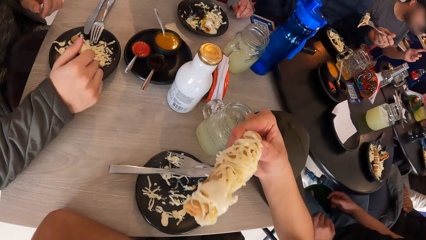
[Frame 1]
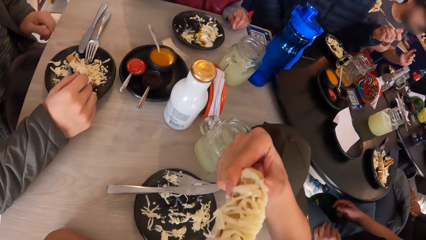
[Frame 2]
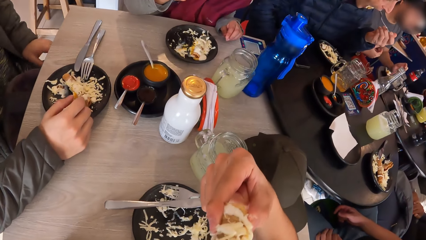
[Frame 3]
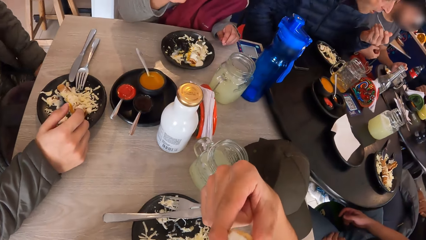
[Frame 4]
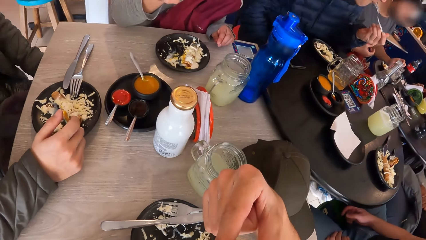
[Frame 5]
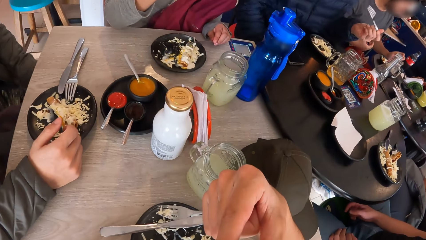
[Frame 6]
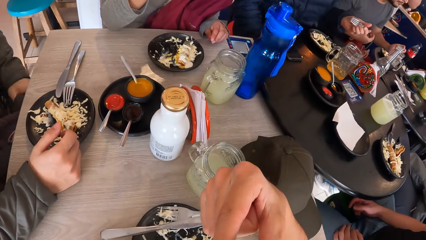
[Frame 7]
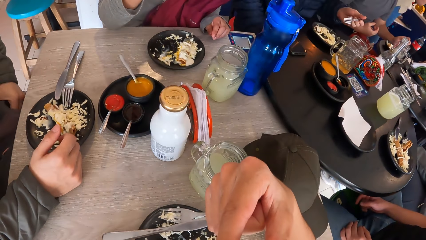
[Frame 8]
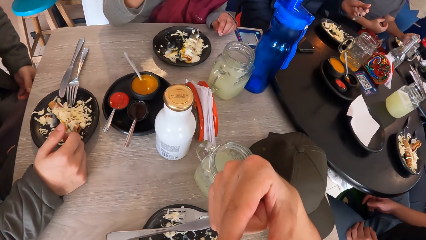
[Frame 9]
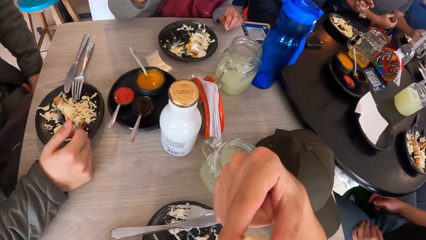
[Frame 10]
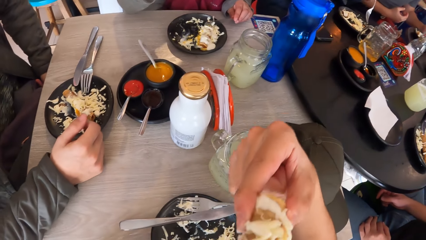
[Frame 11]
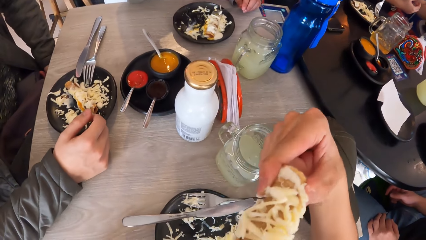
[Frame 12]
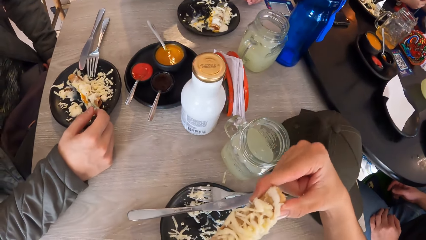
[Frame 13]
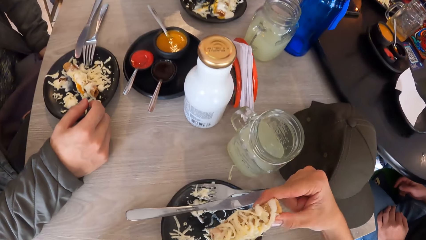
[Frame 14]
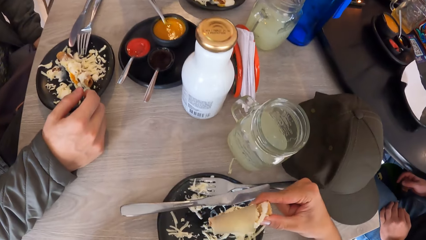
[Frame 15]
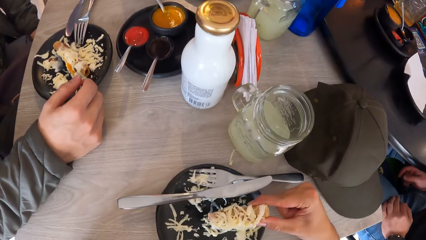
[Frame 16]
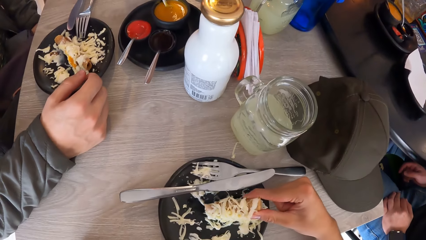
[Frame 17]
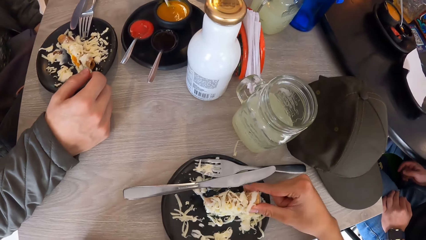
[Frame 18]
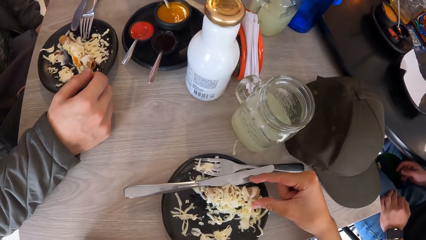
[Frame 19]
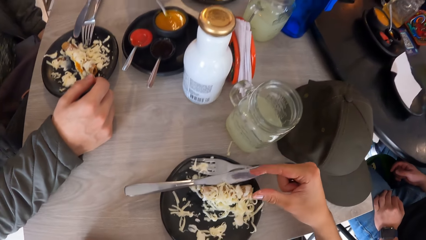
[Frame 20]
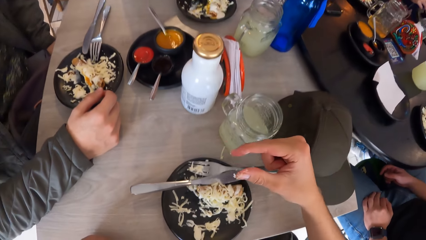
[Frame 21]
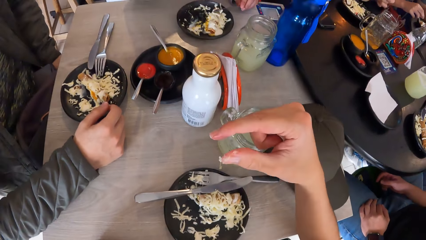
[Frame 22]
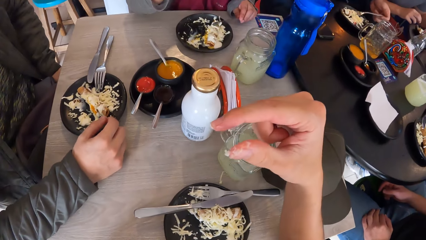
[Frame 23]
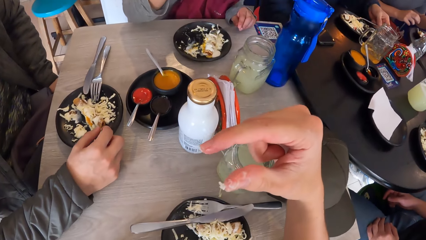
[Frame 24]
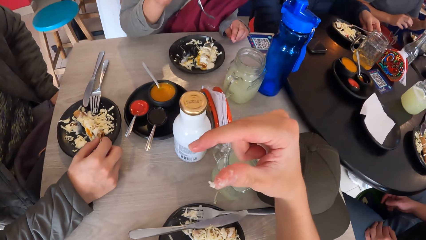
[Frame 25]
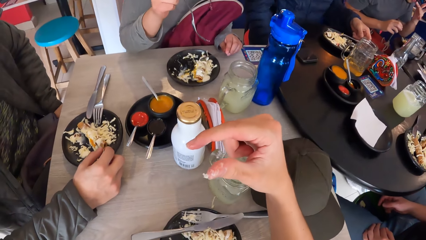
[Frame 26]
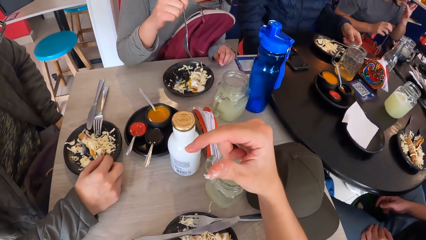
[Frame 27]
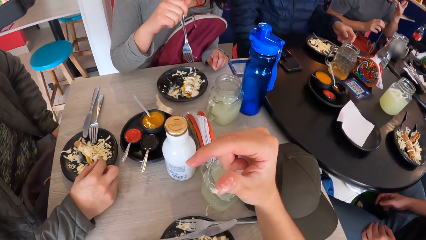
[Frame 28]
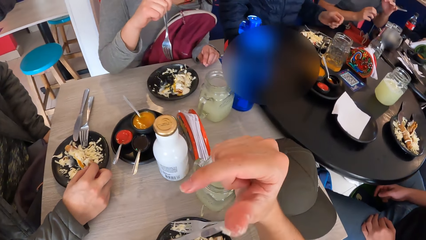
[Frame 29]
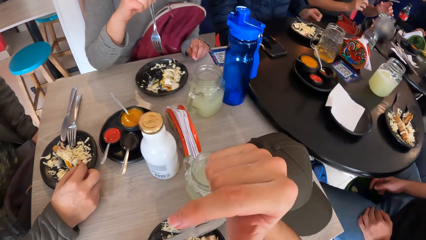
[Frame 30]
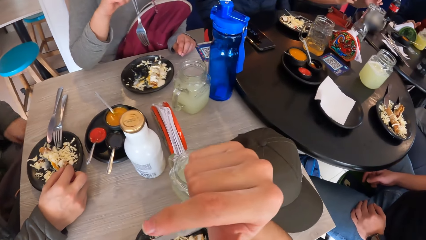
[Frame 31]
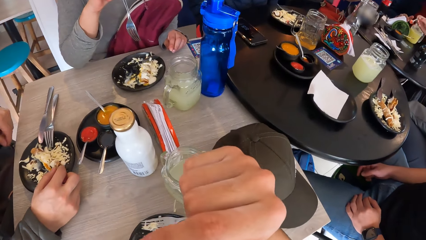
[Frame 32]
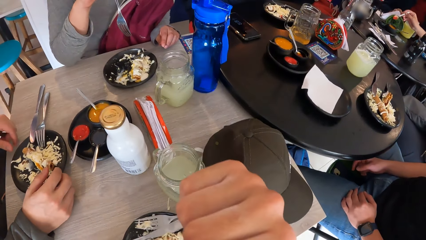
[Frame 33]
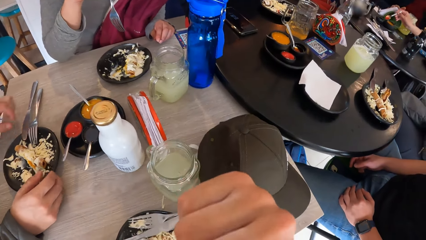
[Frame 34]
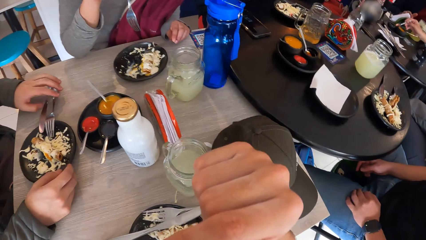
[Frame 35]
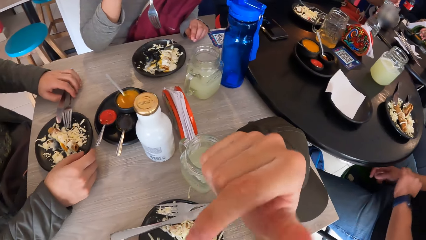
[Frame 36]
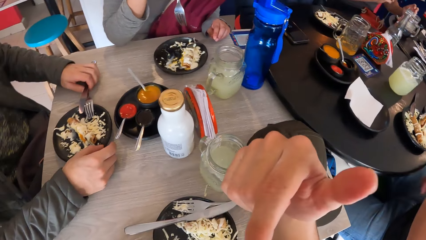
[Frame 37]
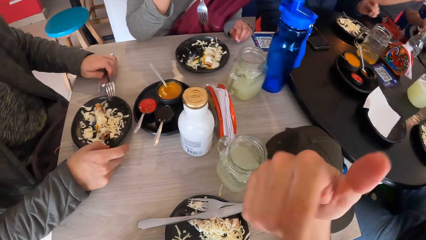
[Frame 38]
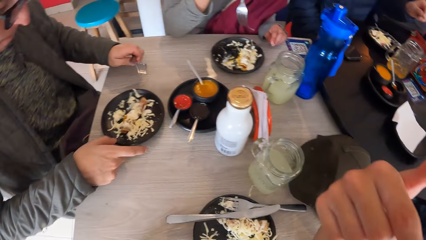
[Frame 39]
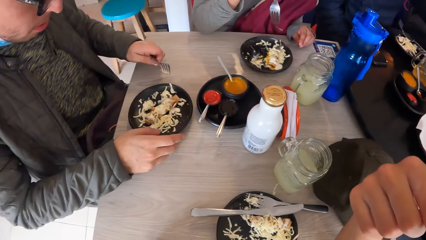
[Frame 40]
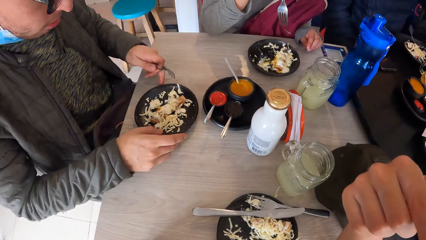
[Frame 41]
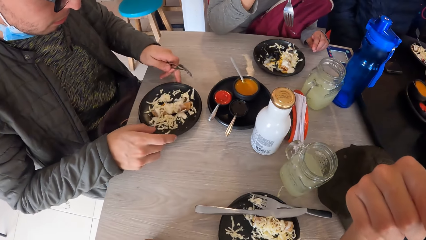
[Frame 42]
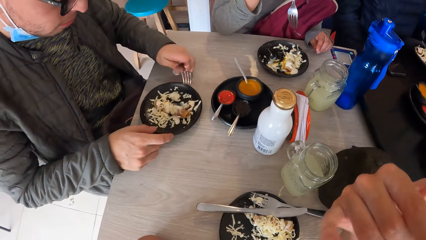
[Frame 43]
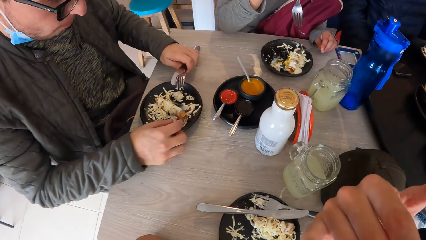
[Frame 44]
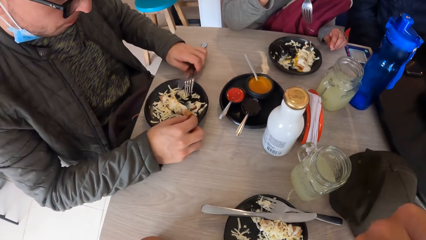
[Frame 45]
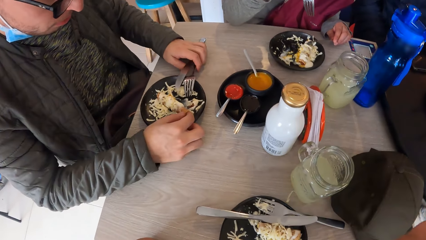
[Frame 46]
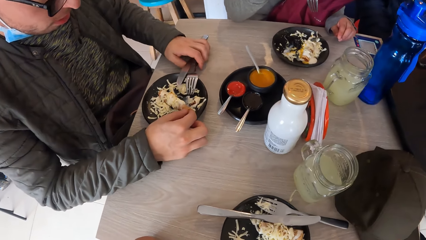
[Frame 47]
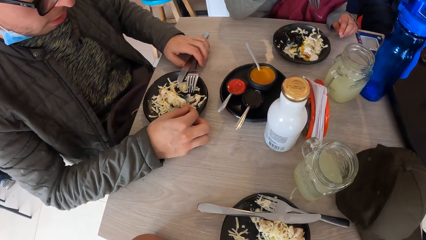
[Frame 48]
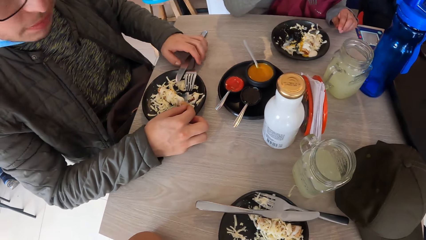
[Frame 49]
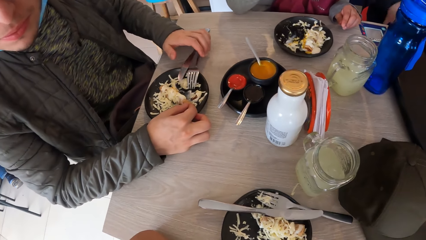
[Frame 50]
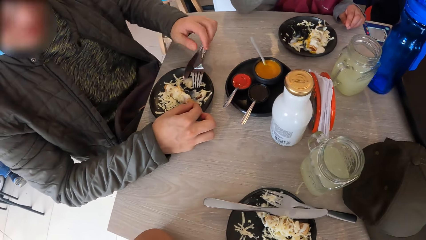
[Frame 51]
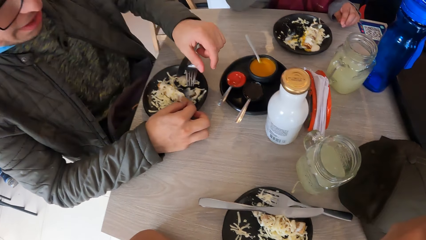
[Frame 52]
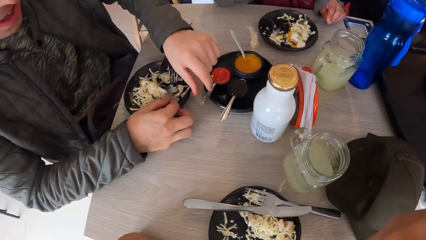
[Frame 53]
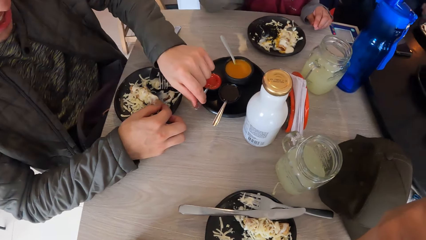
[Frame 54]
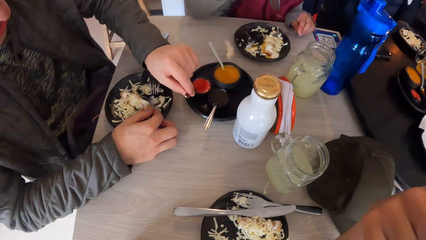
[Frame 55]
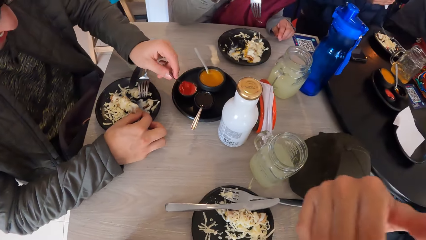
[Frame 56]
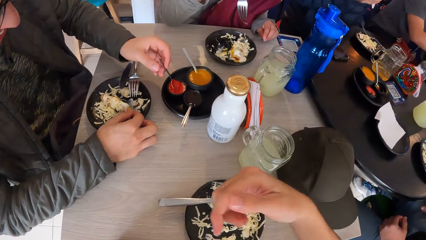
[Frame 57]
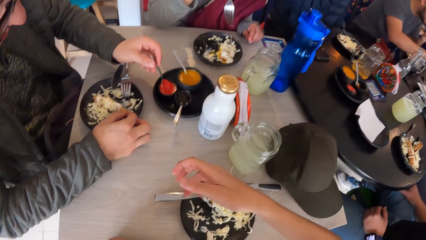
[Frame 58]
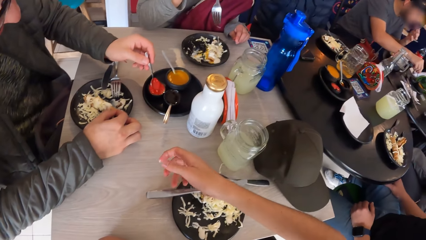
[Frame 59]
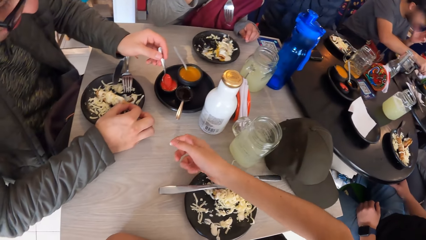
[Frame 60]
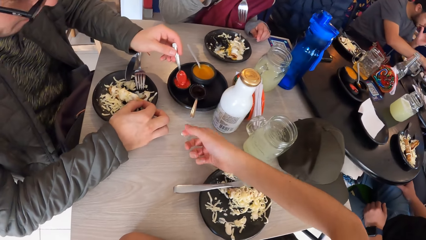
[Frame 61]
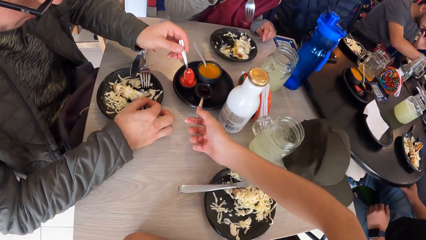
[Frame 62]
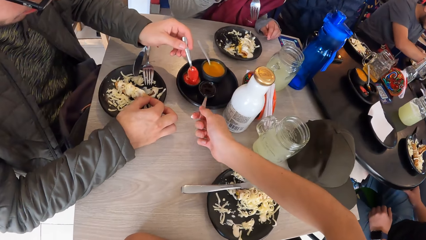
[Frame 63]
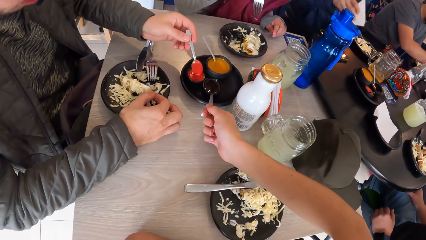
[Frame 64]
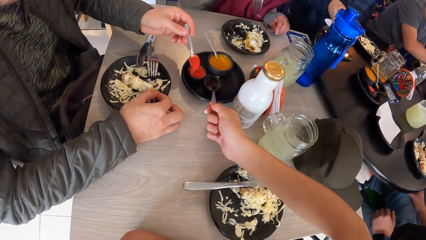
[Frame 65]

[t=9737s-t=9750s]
The camera wearer eats the spring roll with his right hand. A man eats with a fork. The camera wearer puts the spring roll on the plate on the table with his right hand. A lady holds a fork in hand. The camera wearer licks his right hand. Another man picks a knife and a fork from the table with his left hand, turns the plate on the table with his right hand, and turns the plate on the table with both hands. He drops the knife and the fork on the plate on the table with his left hand. He scoops sauce in the bowl on the table with a spoon in his left hand. The camera wearer scoops sauce from the bowl on the table with a spoon in his right hand.

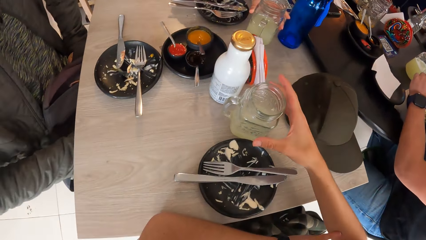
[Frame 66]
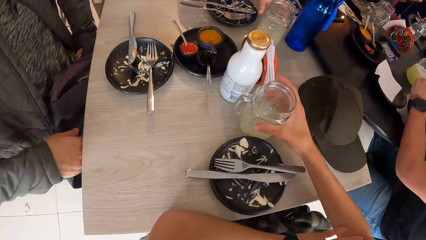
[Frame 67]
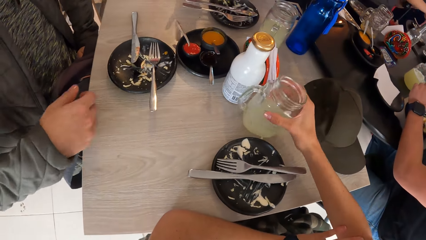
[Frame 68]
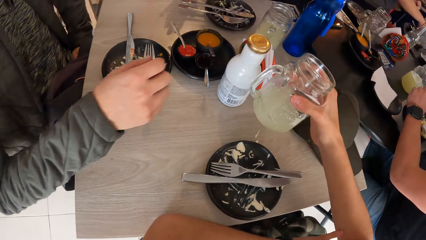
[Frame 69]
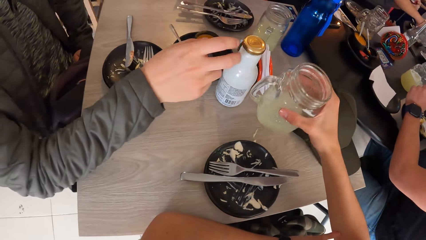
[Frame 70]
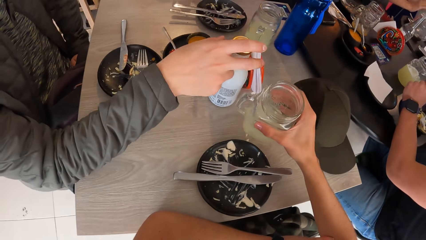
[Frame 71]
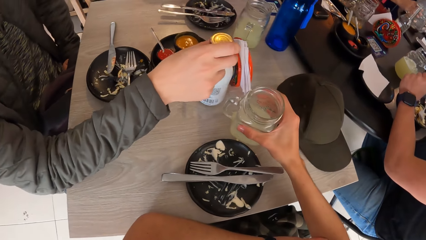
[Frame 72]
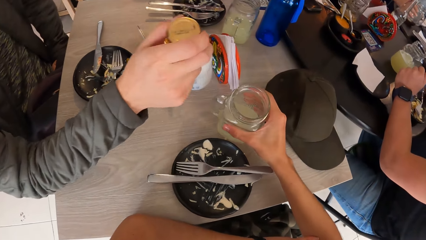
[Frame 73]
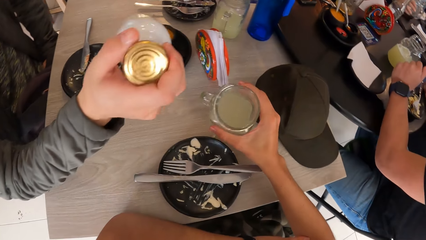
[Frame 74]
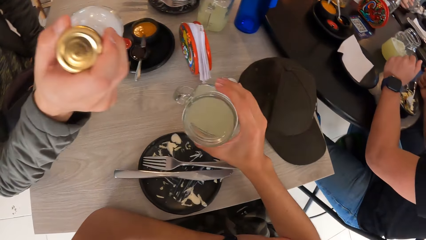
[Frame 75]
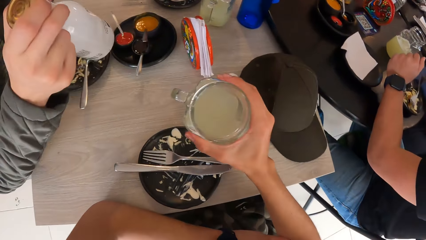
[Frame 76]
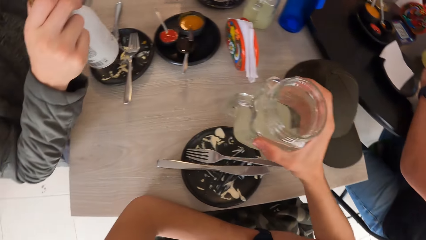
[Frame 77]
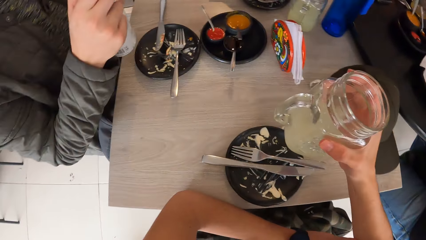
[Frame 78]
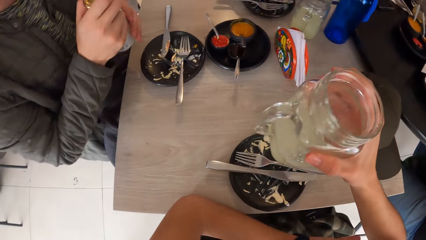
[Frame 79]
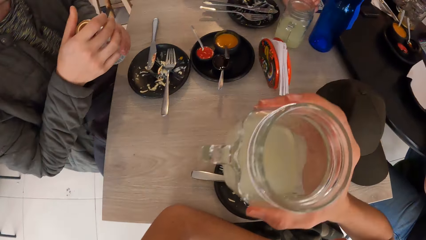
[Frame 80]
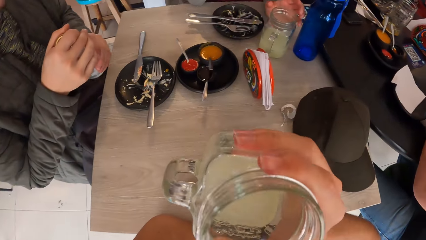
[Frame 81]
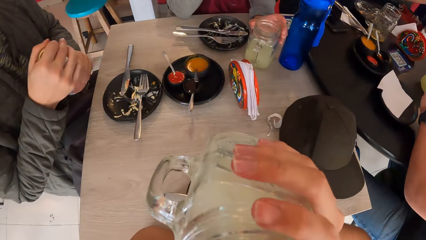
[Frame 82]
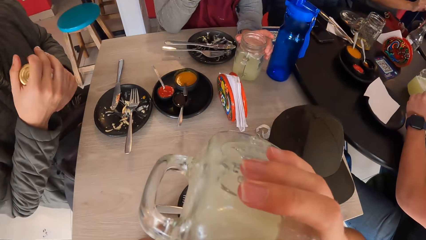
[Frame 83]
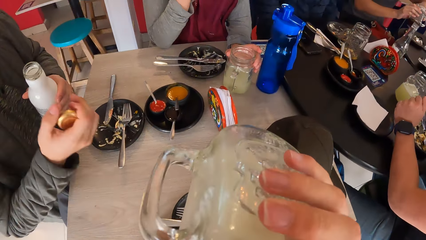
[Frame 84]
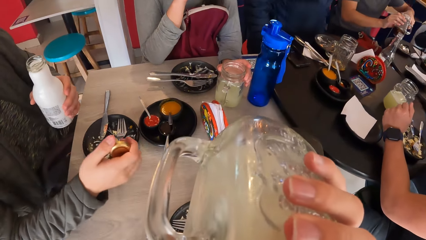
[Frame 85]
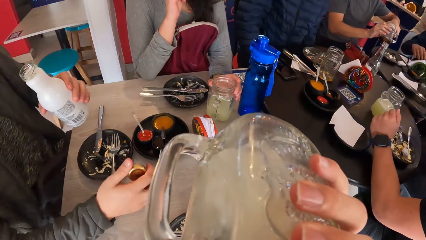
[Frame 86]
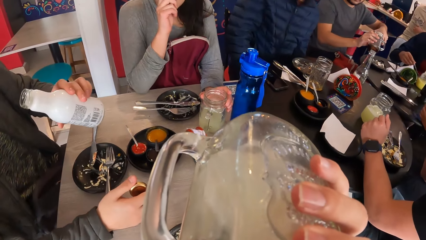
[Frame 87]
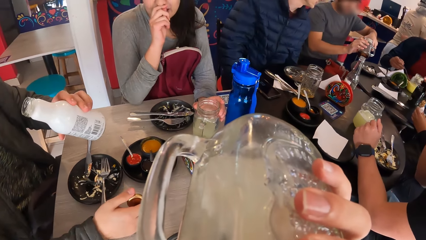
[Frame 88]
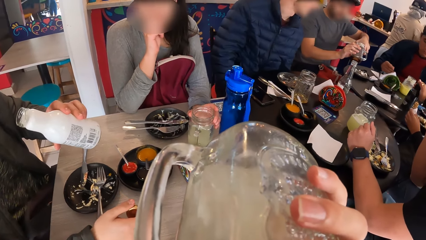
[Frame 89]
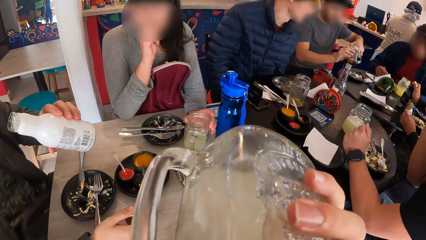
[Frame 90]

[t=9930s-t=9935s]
The camera wearer picks the cup of juice from the table with his right hand. A man picks the bottle from the table with his right hand. The camera wearer drops the cup of juice on the table with his right hand and picks the cup of juice from the table with his right hand. The man holds the bottle with his left hand and opens the bottle with his right hand. The camera wearer drinks from the cup of juice in his right hand. He drinks from the bottle.
